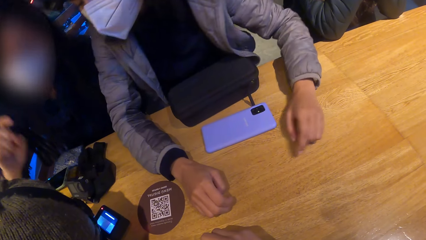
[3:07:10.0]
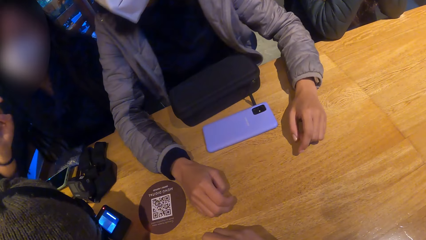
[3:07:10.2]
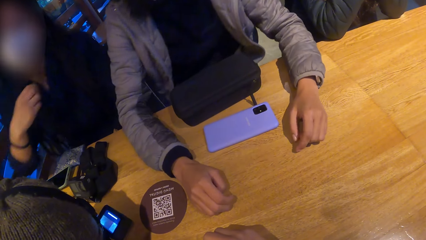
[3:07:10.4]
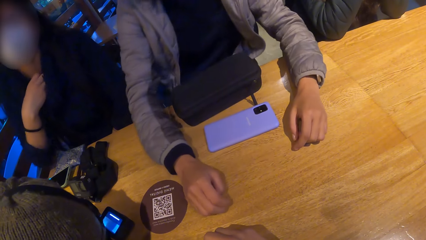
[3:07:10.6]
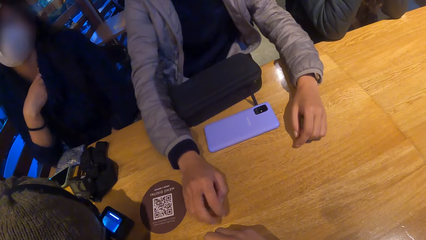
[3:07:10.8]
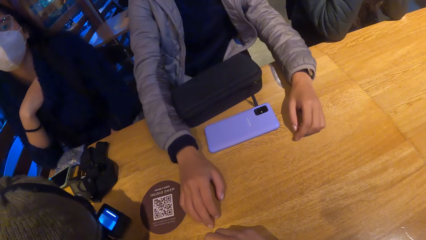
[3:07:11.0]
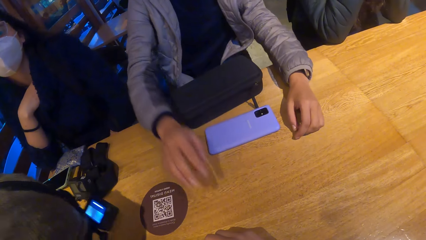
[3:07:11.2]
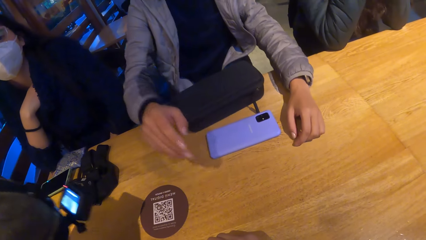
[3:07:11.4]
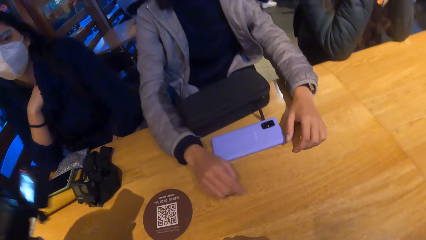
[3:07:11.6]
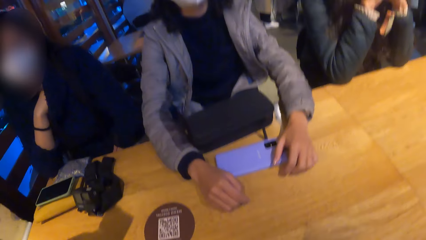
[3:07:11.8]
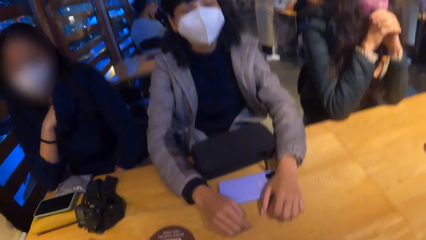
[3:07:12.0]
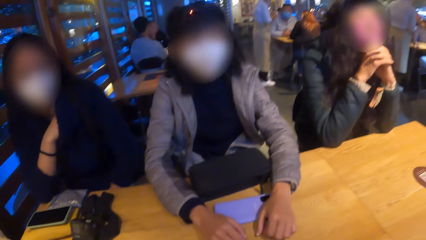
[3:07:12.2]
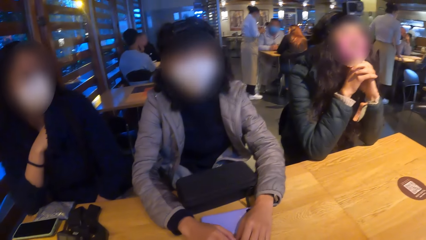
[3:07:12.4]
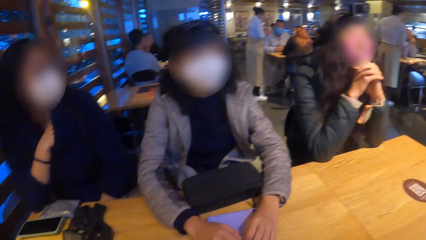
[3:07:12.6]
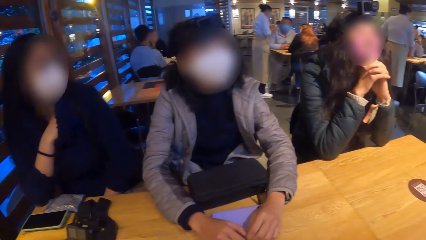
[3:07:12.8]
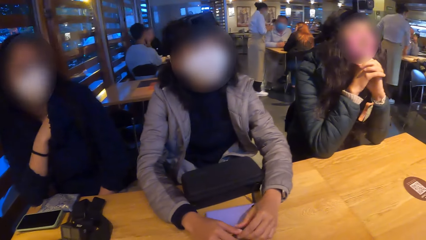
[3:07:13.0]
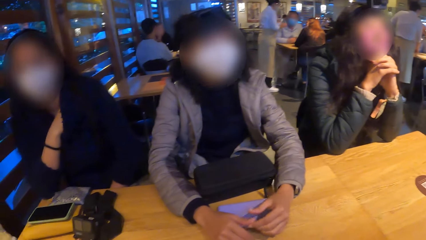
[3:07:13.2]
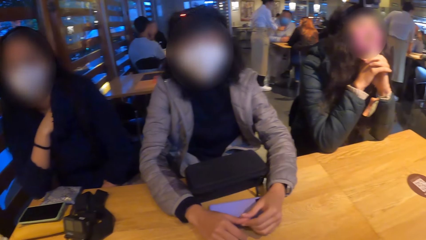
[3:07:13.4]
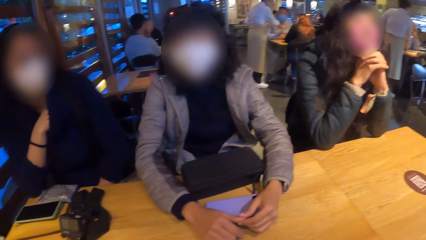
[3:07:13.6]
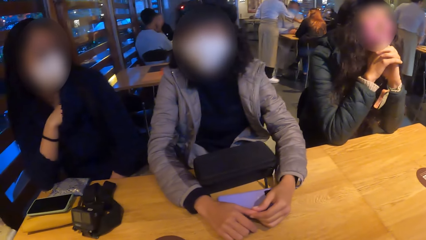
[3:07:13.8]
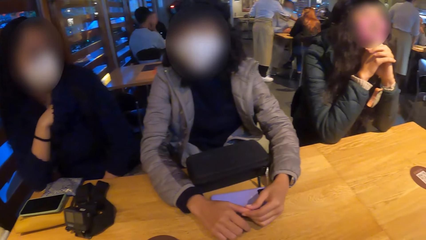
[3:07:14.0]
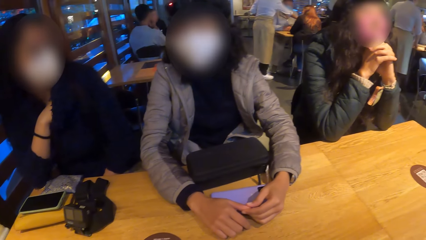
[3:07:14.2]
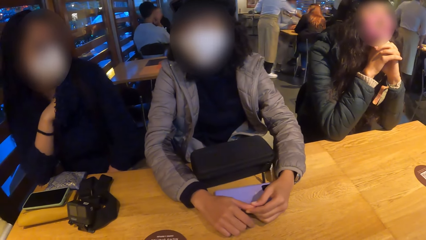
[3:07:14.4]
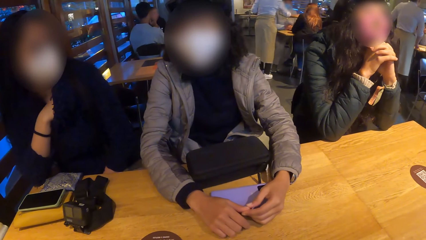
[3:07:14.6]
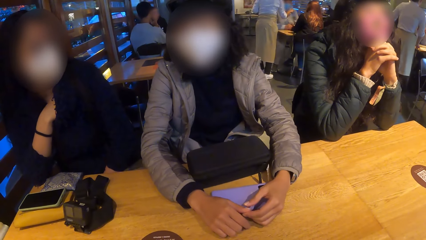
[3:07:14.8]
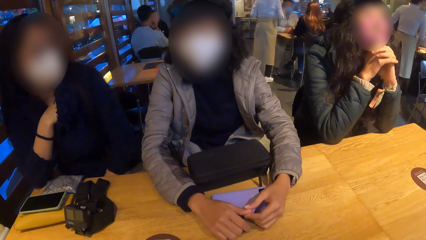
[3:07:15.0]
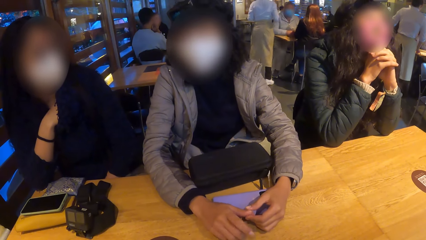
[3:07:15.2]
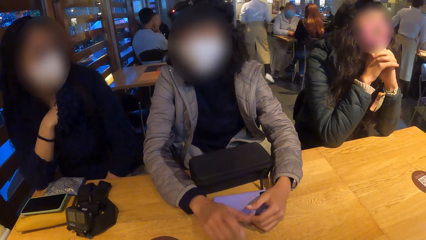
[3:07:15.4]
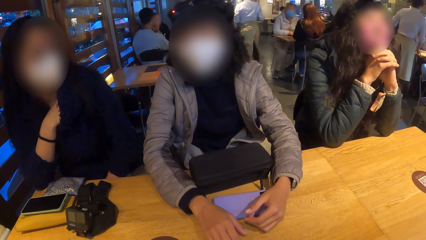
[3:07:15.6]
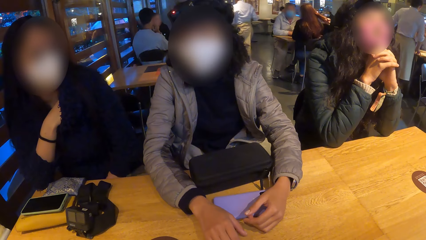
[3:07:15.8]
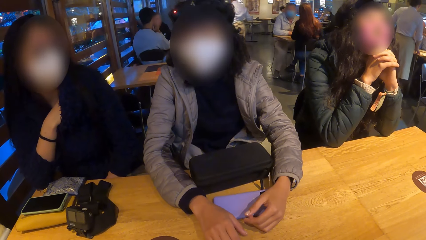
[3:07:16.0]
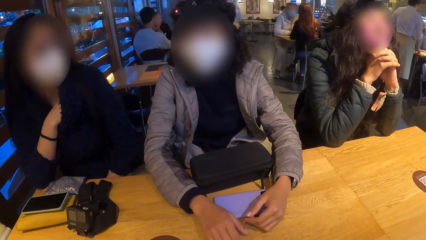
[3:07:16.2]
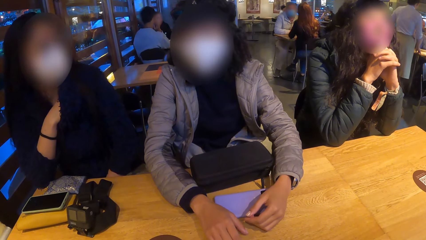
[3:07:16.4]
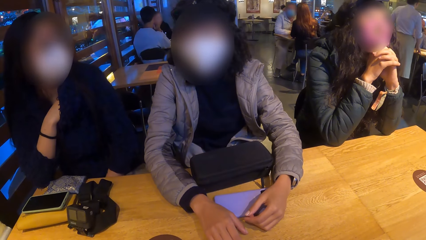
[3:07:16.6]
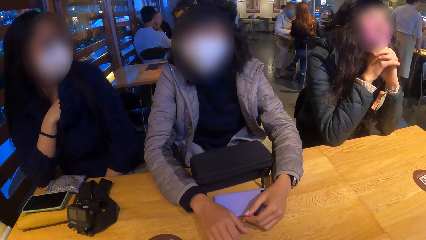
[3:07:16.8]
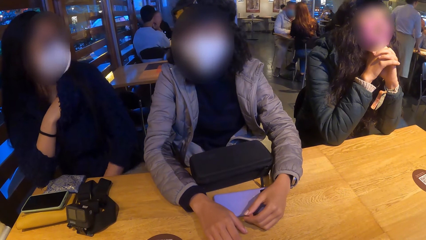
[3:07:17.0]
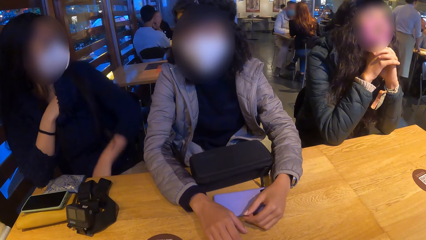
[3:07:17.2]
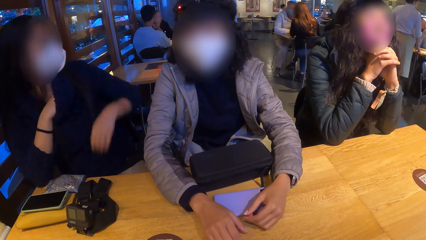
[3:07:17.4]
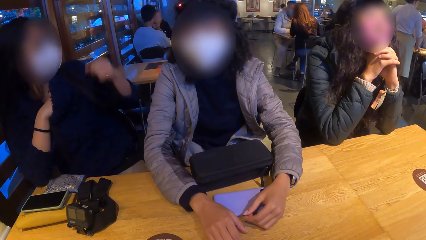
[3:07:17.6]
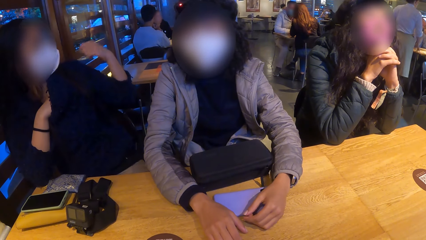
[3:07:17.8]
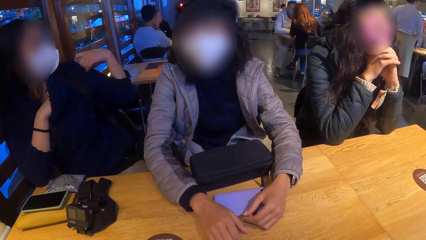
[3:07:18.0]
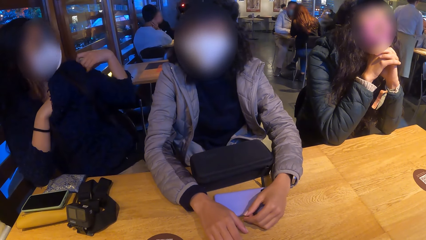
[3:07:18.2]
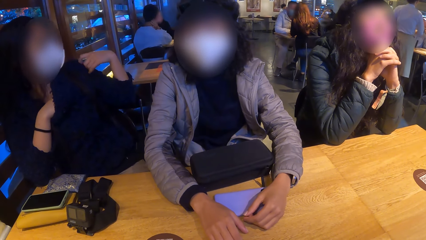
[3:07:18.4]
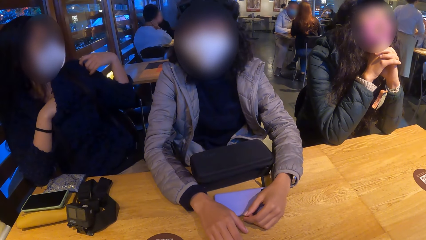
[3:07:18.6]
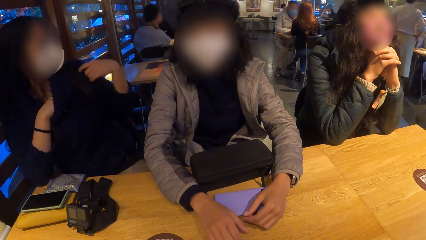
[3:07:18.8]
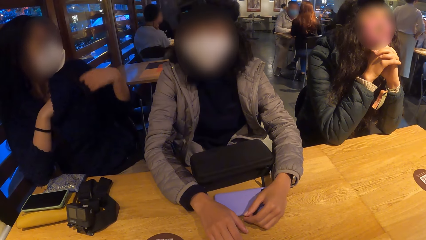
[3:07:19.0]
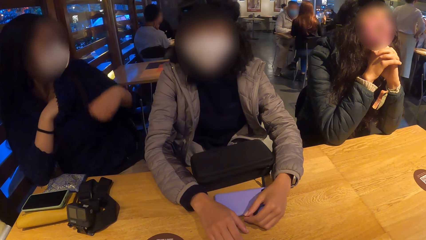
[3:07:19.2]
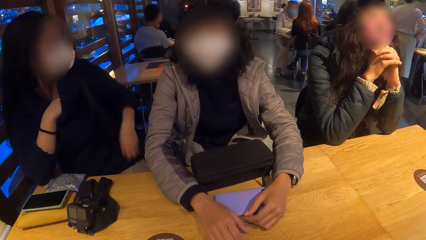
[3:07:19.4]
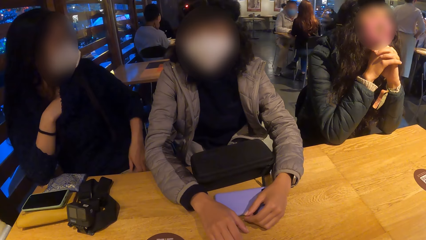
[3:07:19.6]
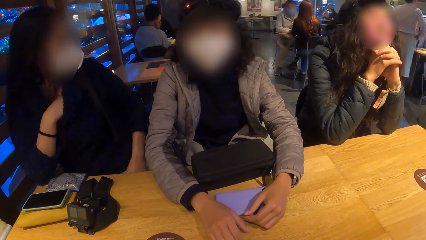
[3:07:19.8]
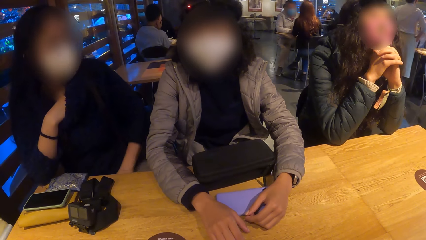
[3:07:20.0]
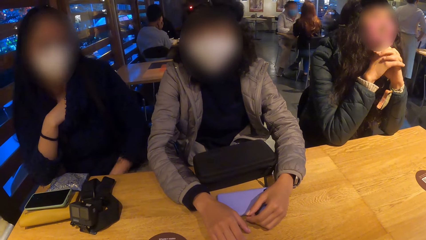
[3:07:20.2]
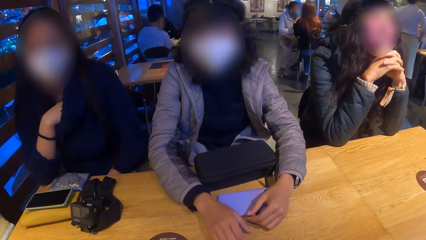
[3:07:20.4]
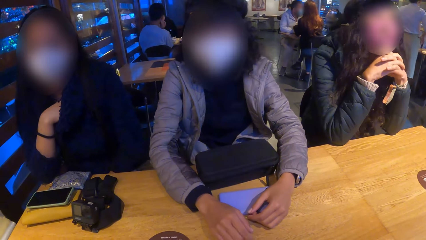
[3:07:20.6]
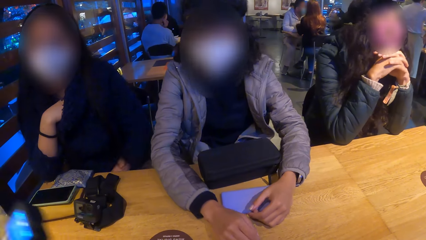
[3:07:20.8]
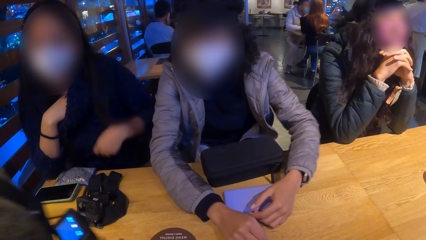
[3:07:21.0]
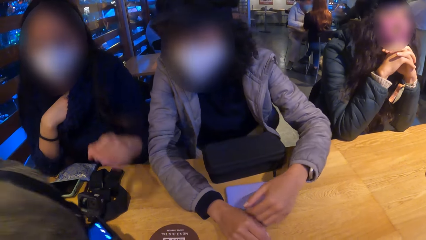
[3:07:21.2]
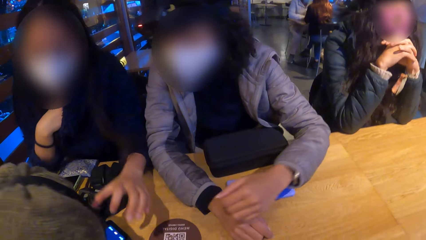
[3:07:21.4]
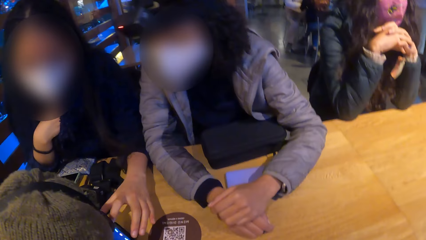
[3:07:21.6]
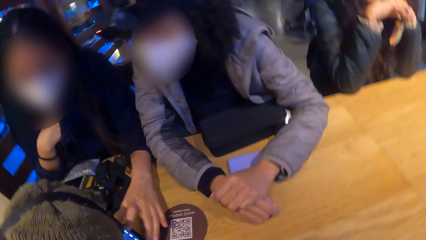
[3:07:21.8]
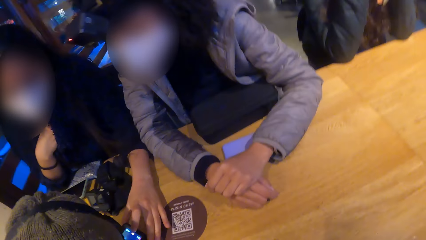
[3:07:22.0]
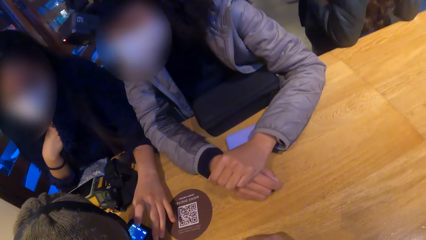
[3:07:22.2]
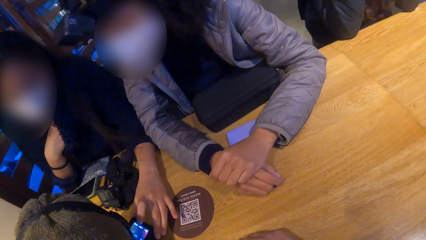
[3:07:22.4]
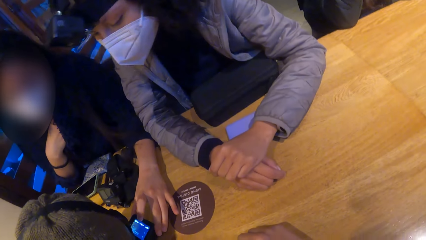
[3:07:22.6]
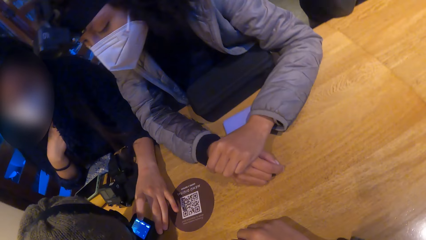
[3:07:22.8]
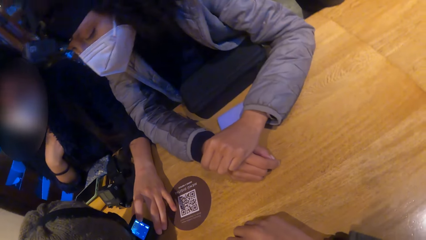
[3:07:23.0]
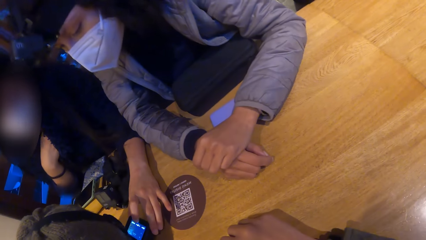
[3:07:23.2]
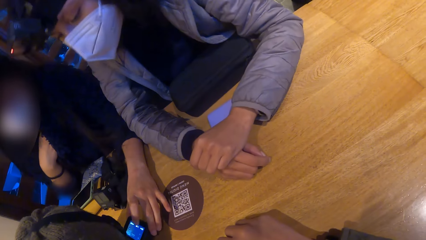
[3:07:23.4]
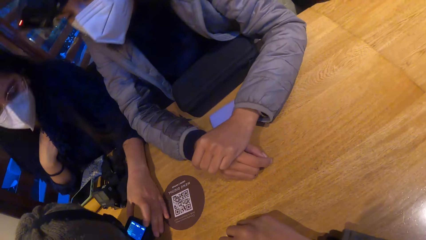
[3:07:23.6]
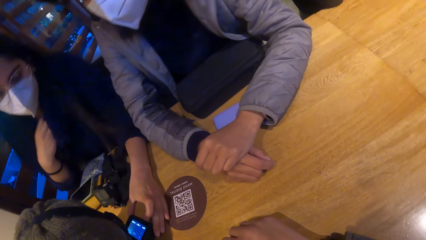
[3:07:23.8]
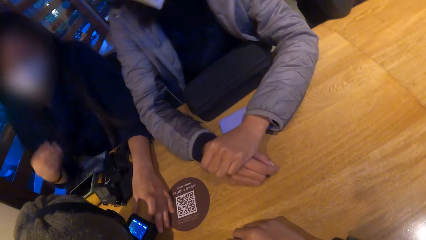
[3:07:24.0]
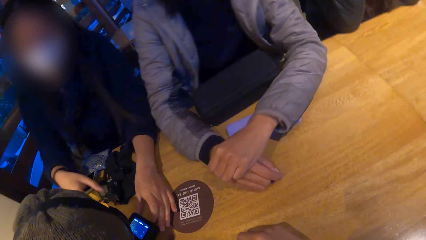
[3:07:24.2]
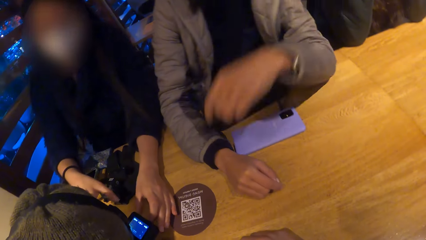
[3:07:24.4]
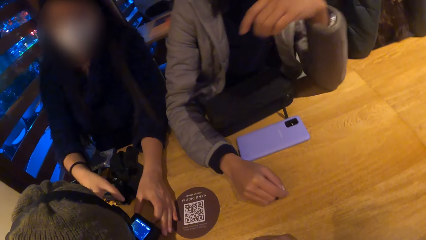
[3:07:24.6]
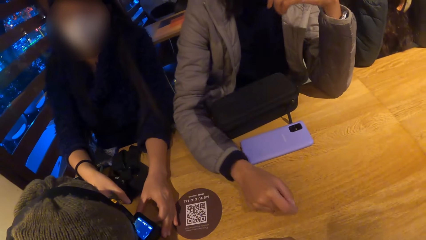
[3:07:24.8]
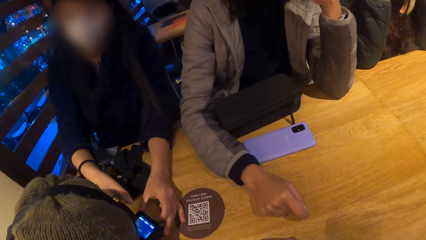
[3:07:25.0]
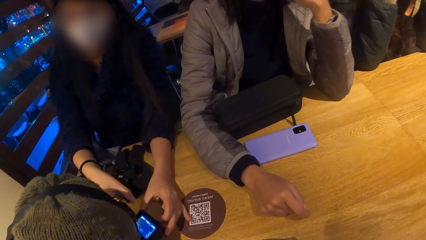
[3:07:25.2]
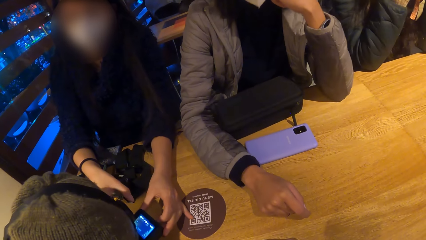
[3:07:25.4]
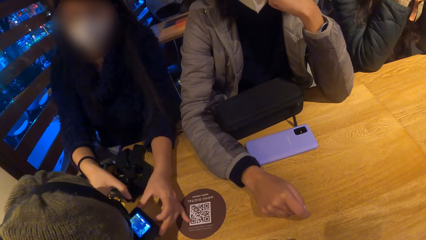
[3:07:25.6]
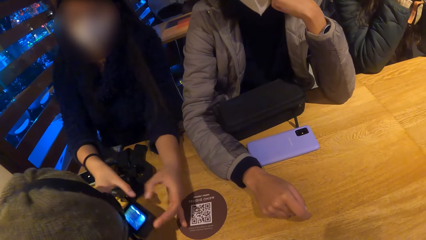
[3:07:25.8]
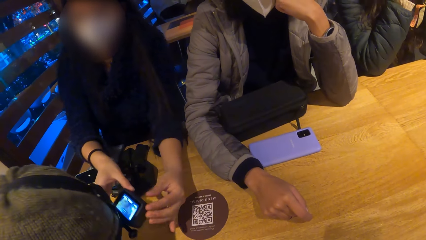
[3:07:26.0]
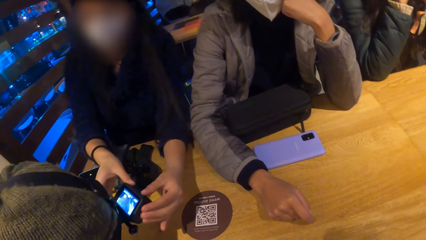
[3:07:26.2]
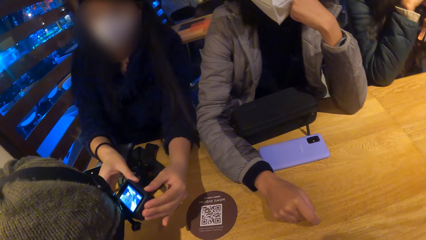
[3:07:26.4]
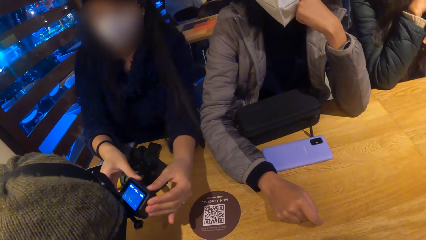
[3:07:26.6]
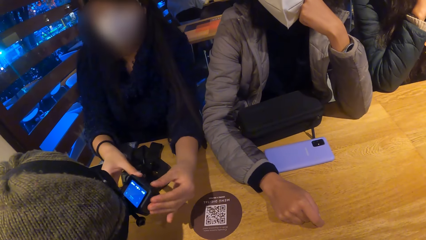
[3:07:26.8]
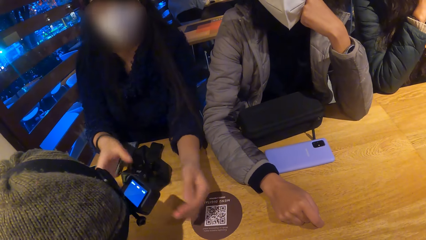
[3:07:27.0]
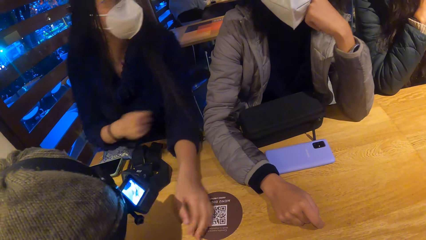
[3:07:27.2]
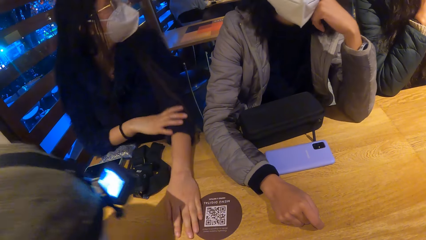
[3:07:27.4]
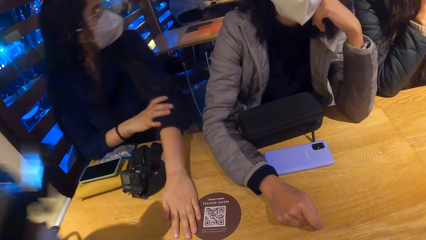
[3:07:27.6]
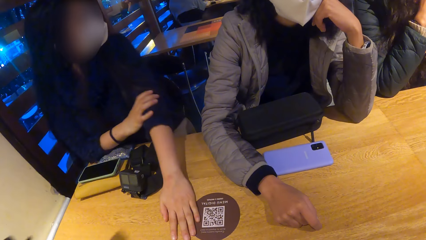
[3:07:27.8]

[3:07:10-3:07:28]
The camera wearer looks at a lady. A woman checks the camera on a man's head with her left hand. The woman checks the camera on the man's head with both hands.
